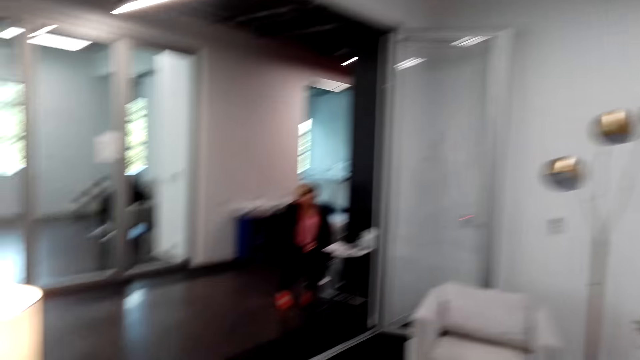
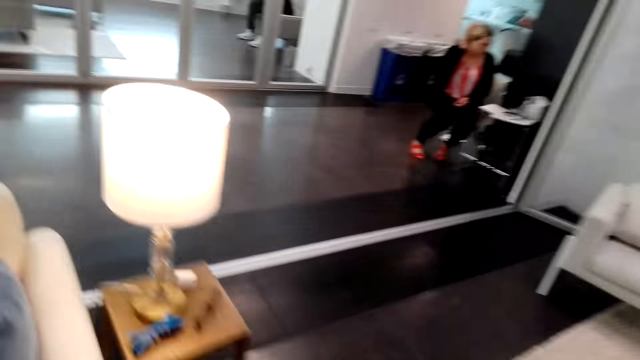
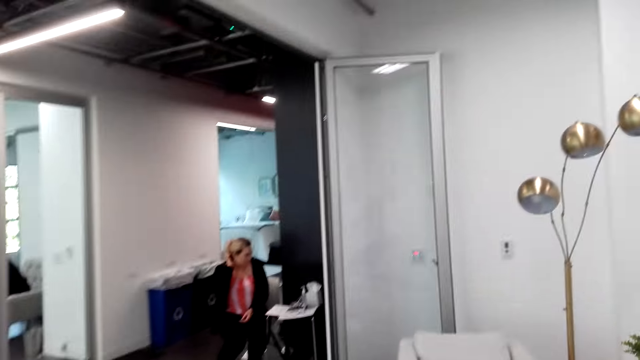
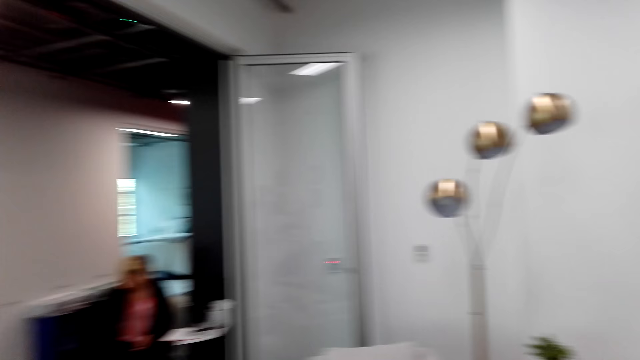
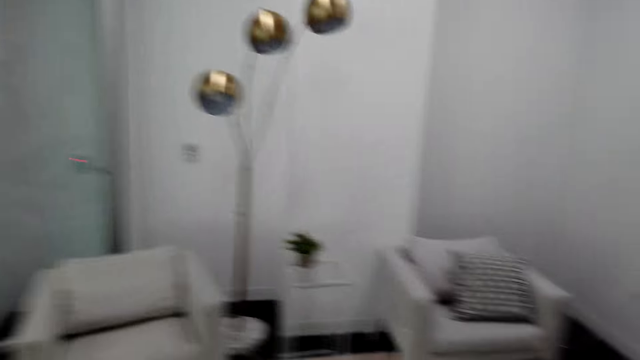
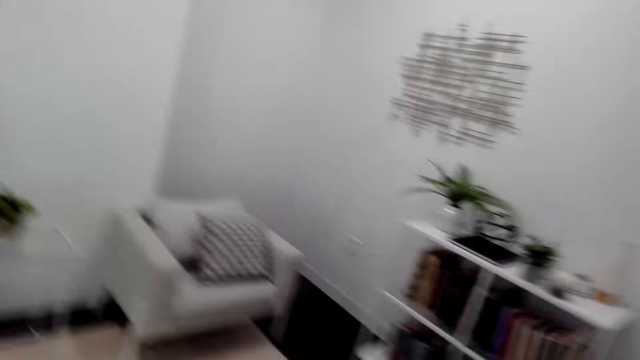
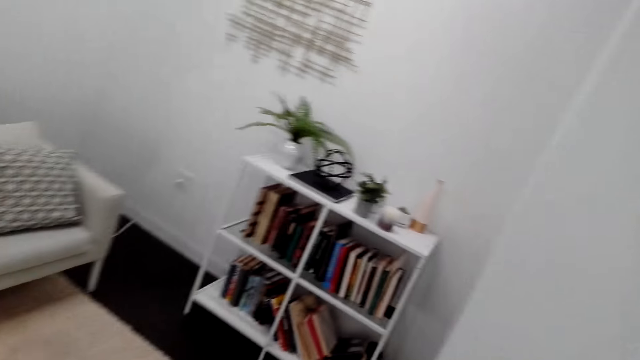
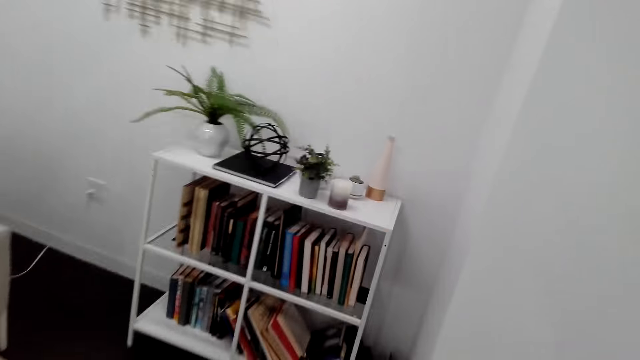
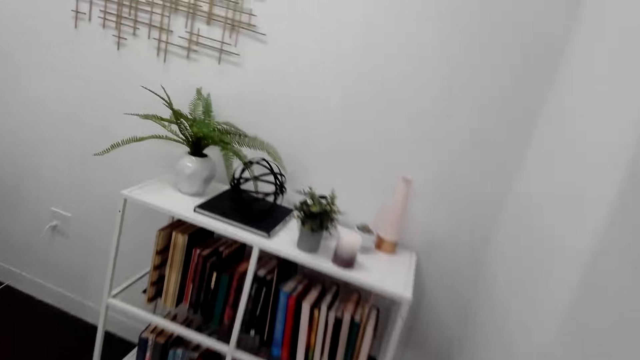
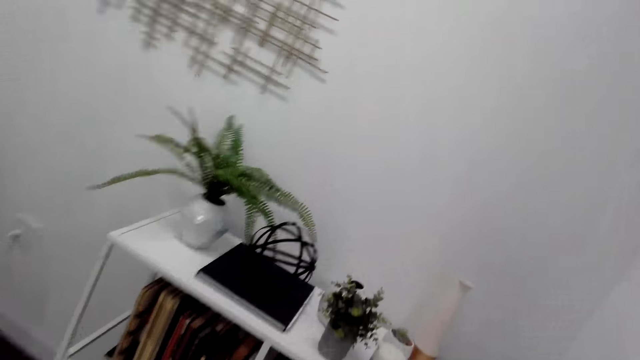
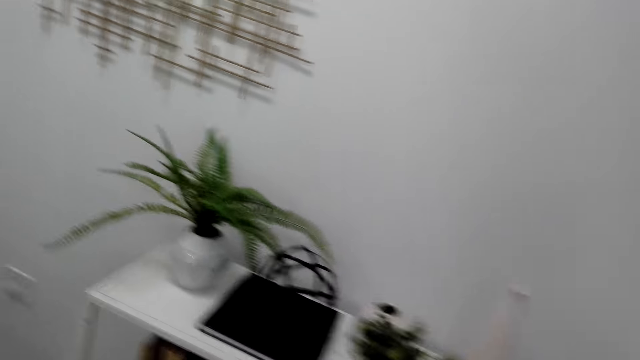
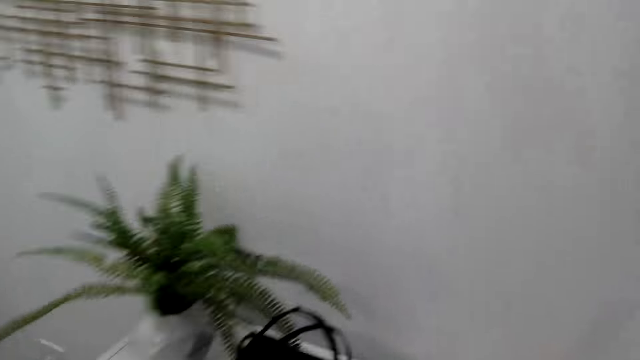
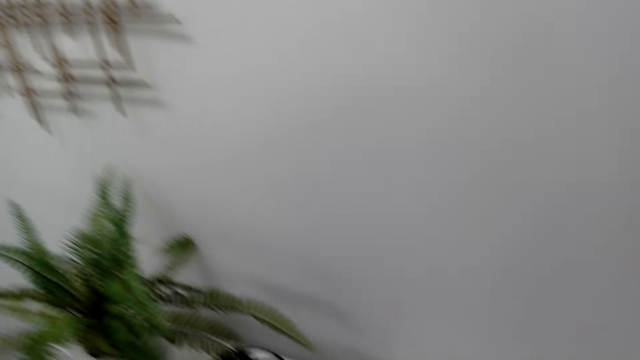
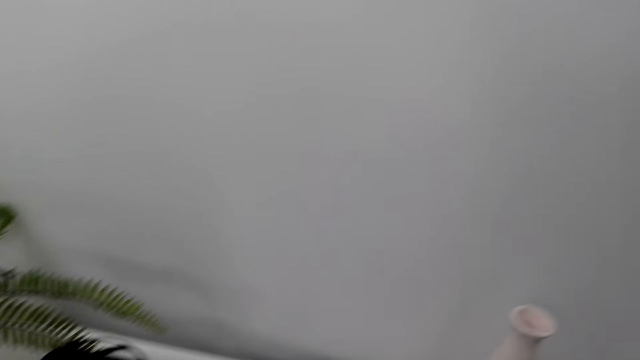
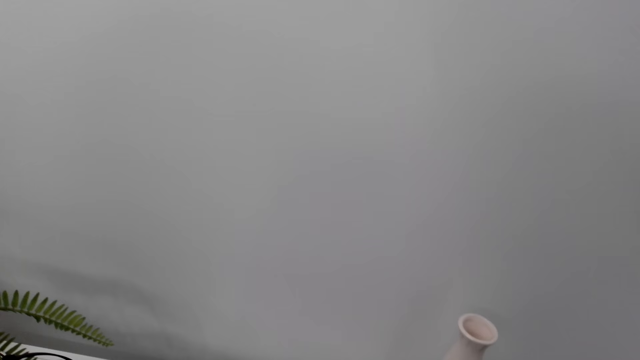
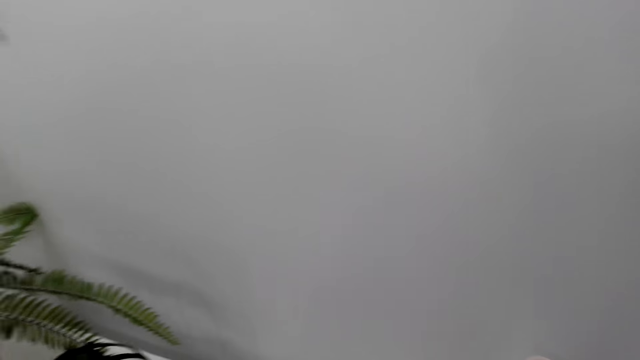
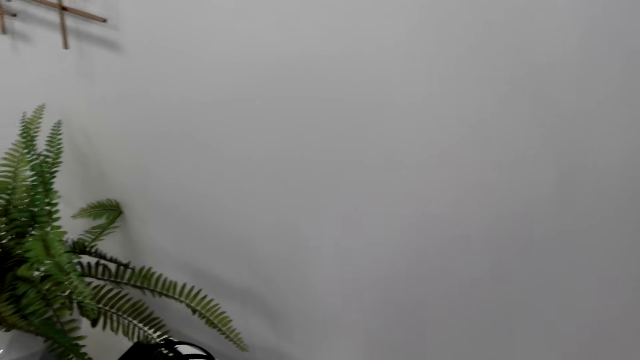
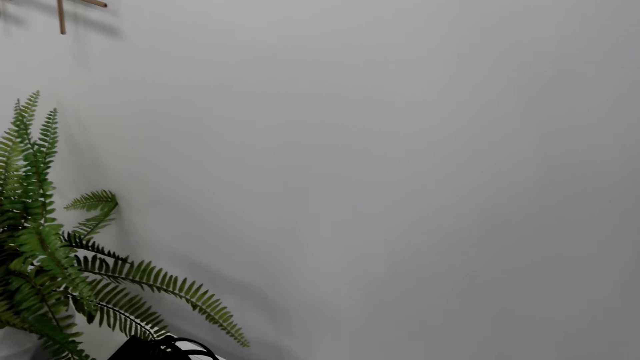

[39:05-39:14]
A man sits in the other room. The camera wearer adjusts the camera. They walk around the room.

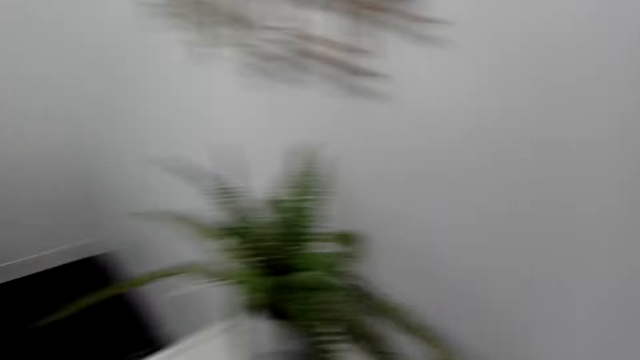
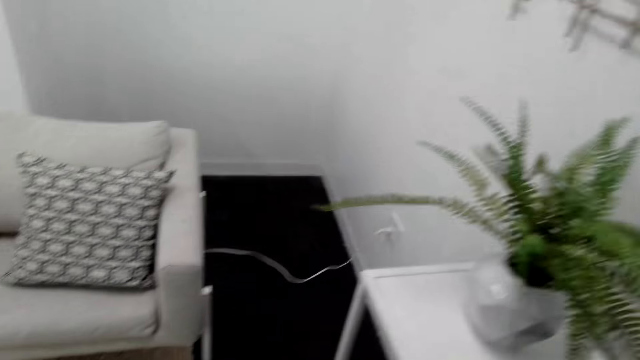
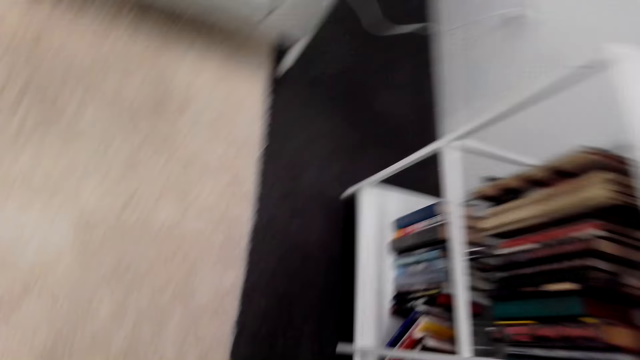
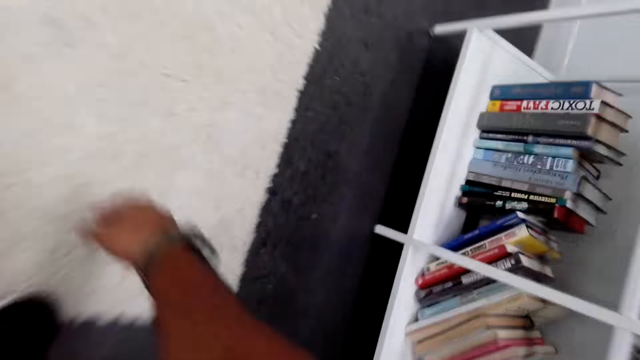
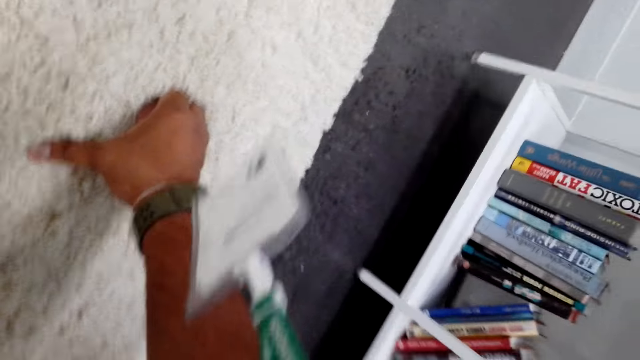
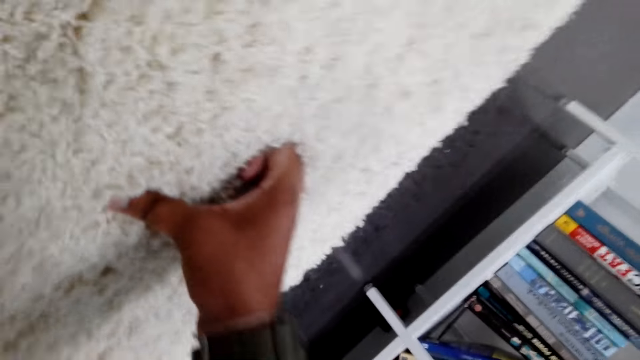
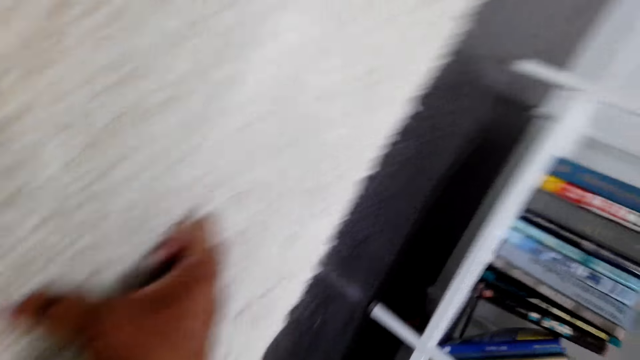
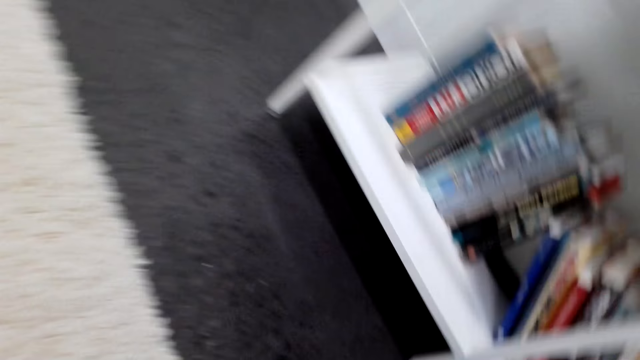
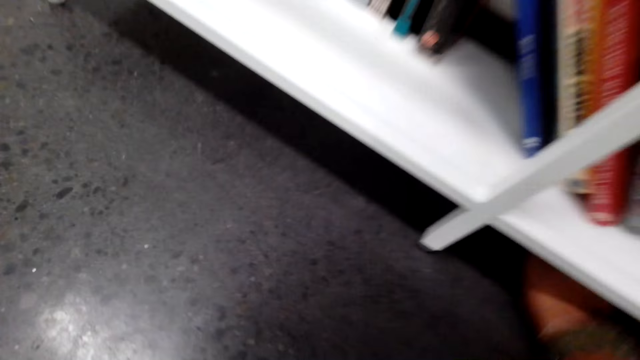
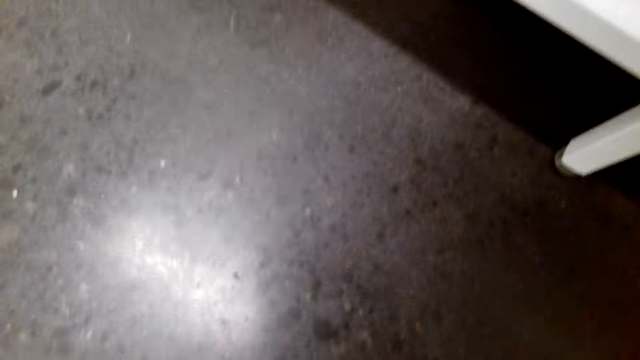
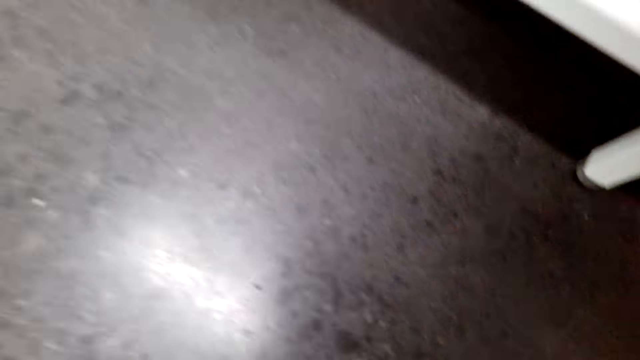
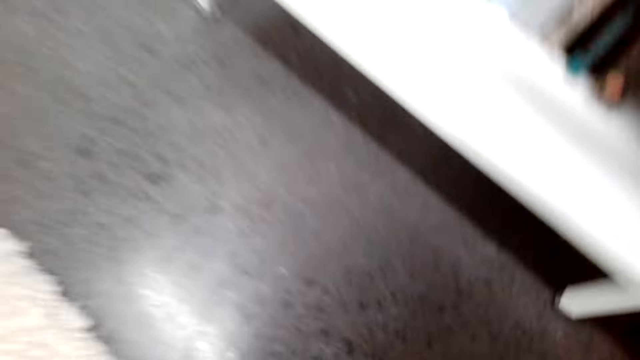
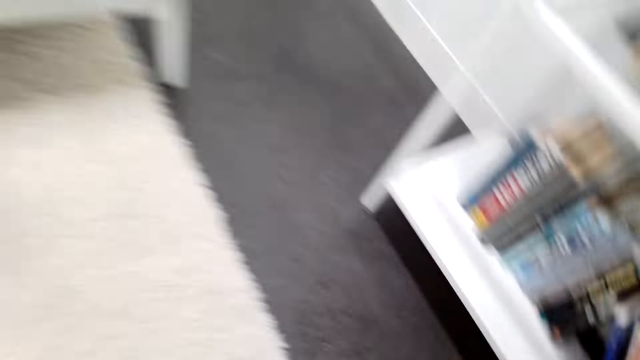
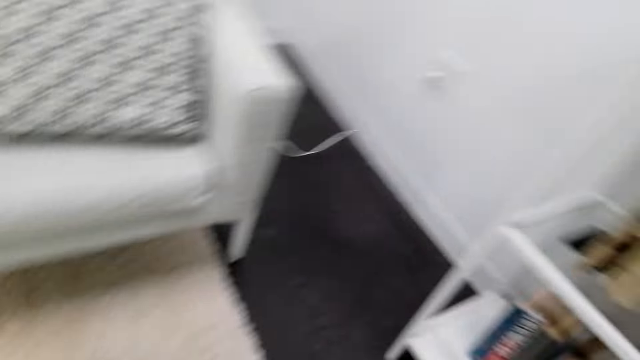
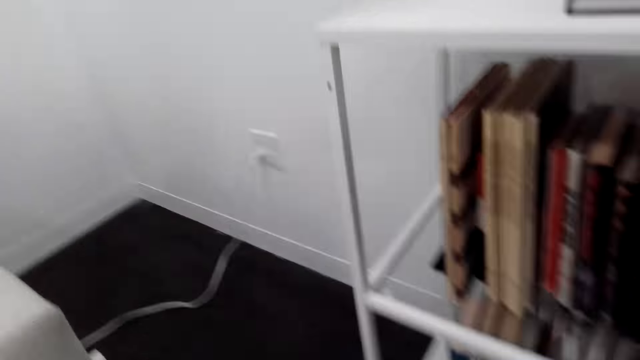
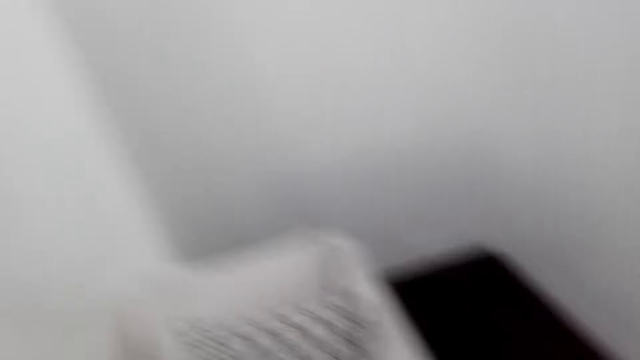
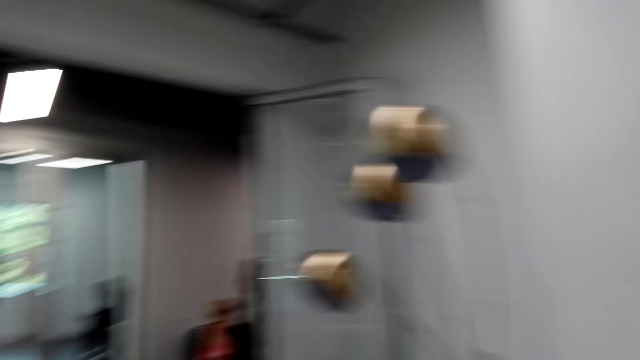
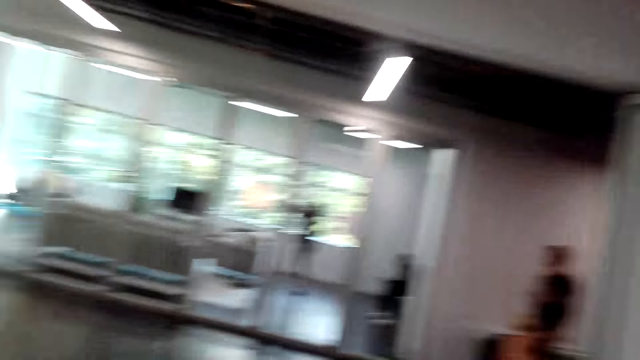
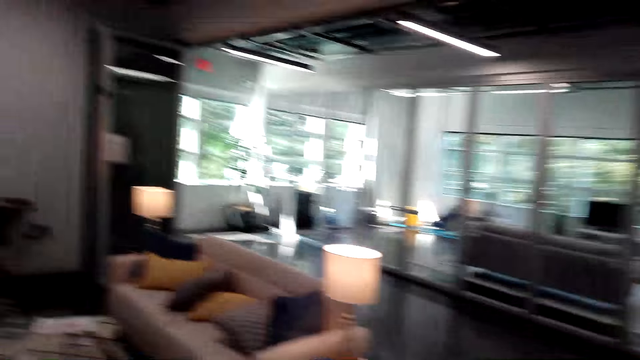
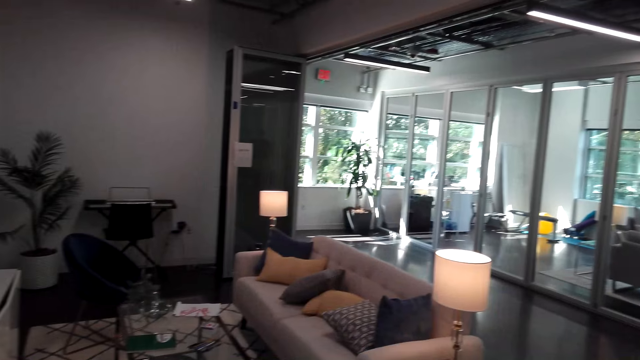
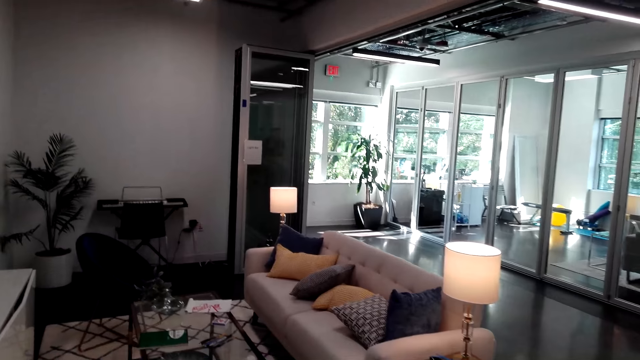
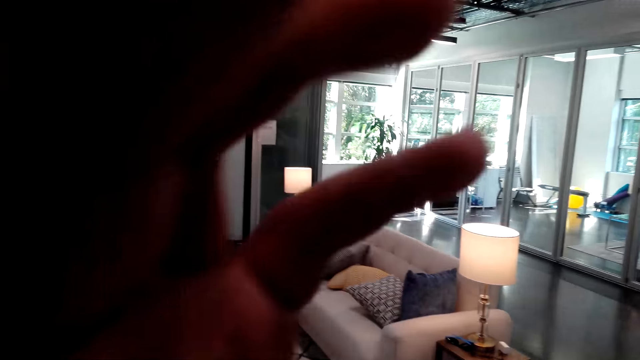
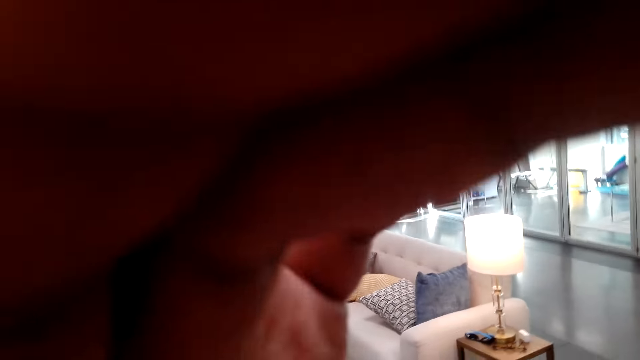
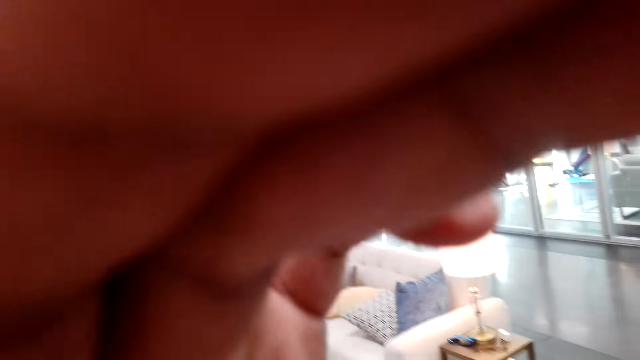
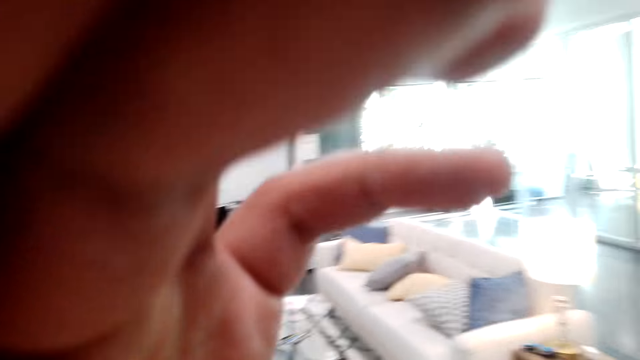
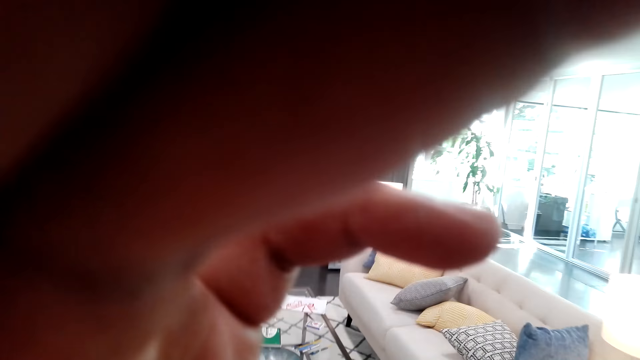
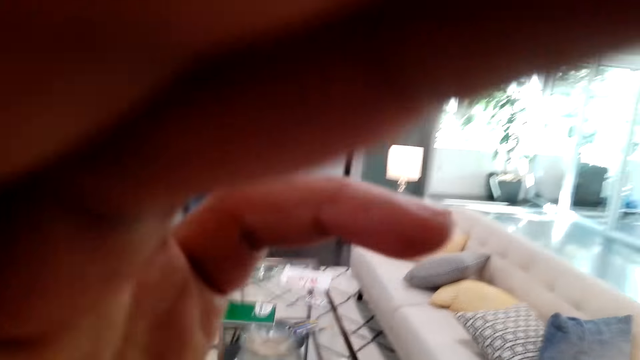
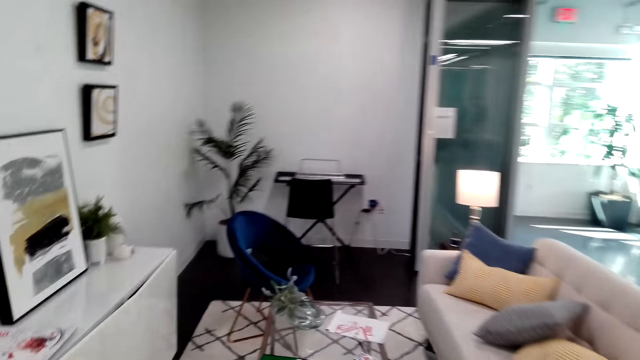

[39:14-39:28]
The camera wearer looks for something. They pick something. They walk around the room. A man sits in the other room. Another man stands in the room. A lady cleans the other room. The camera wearer adjusts the camera.
